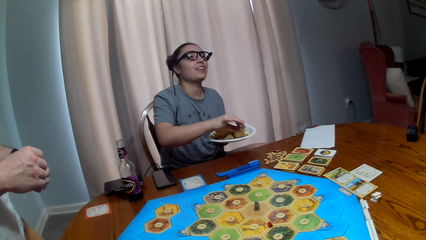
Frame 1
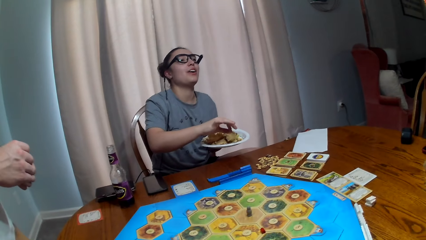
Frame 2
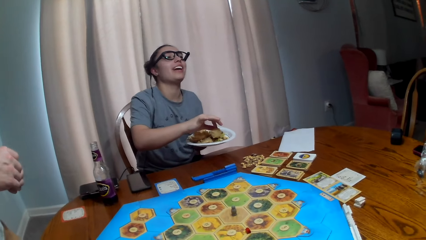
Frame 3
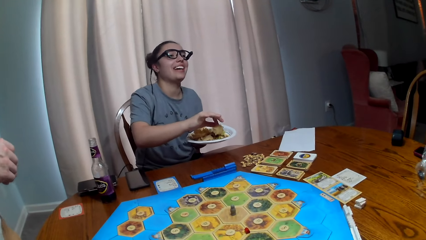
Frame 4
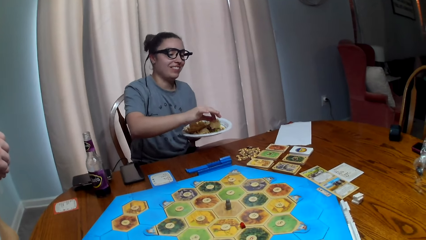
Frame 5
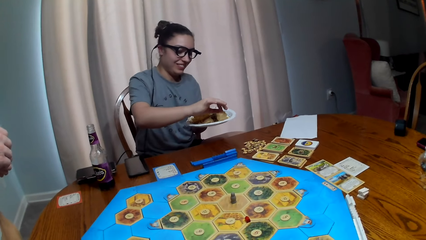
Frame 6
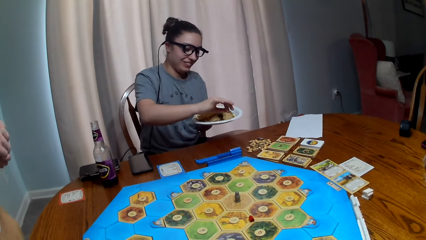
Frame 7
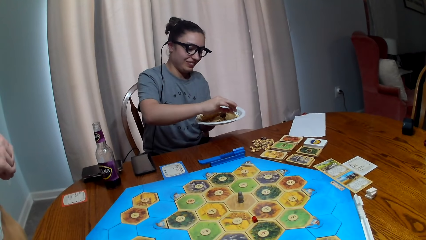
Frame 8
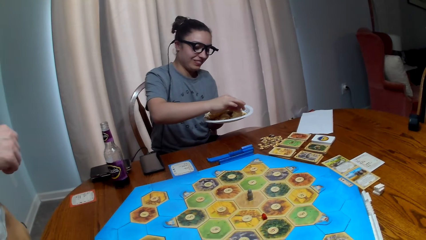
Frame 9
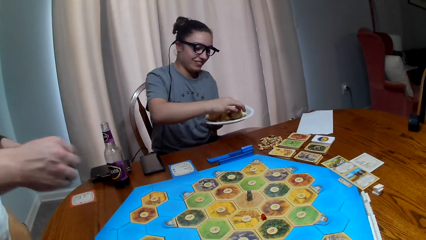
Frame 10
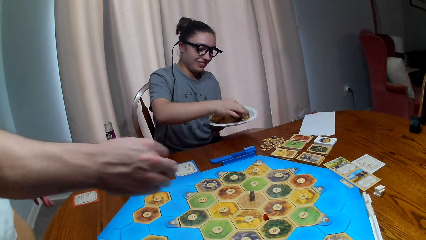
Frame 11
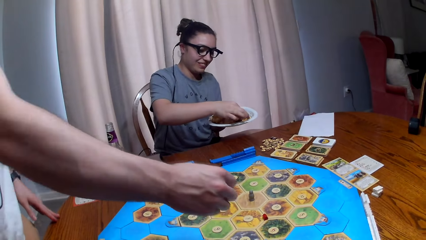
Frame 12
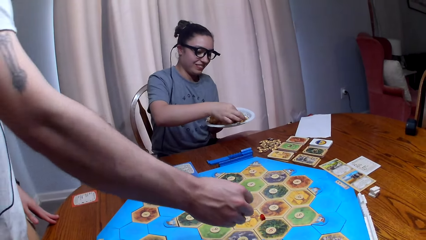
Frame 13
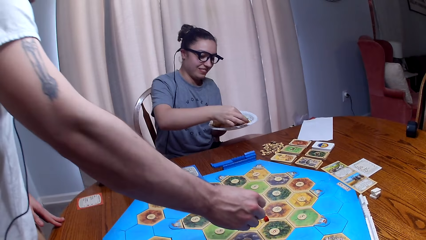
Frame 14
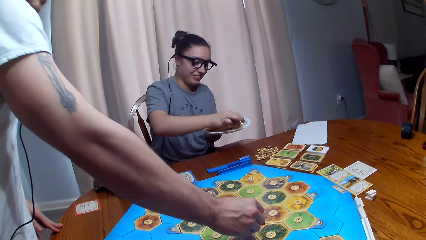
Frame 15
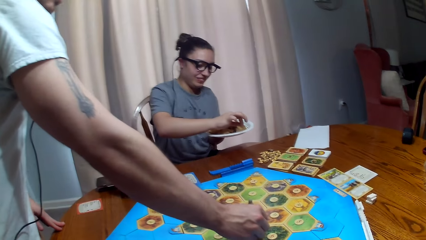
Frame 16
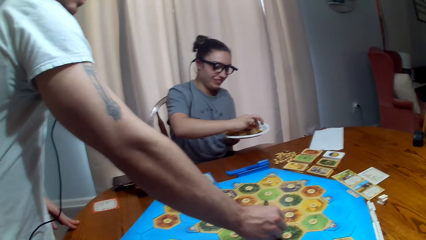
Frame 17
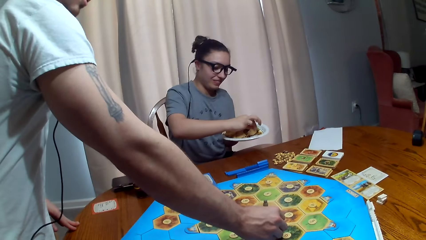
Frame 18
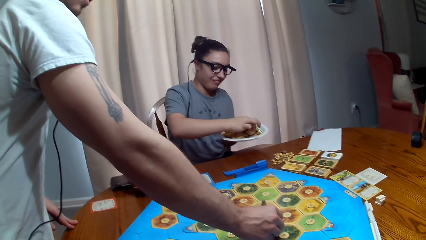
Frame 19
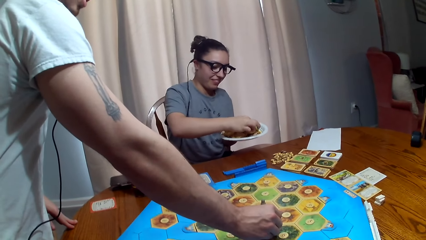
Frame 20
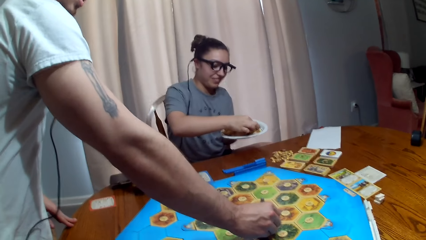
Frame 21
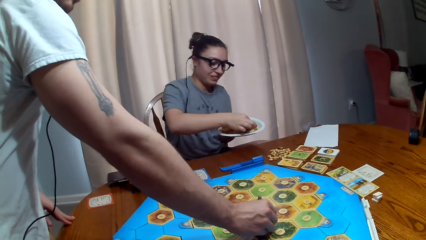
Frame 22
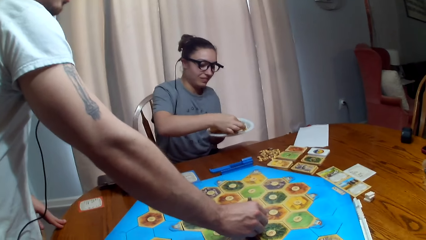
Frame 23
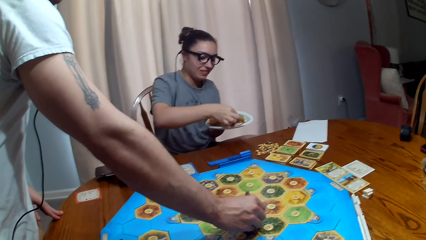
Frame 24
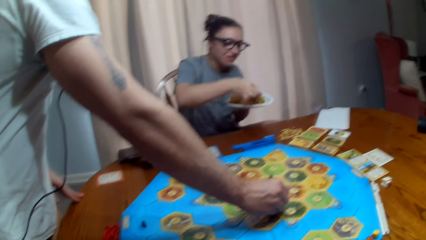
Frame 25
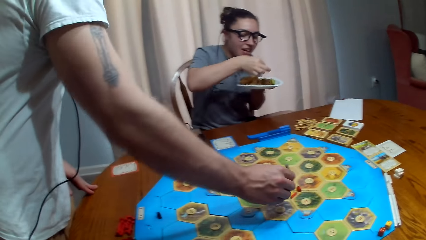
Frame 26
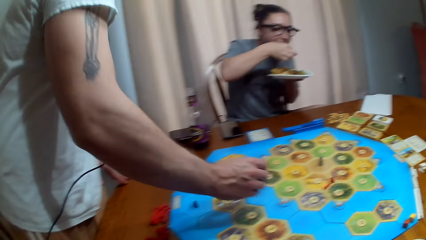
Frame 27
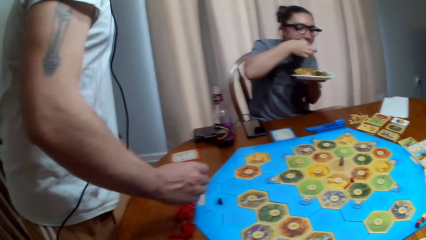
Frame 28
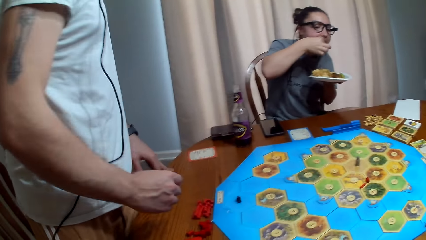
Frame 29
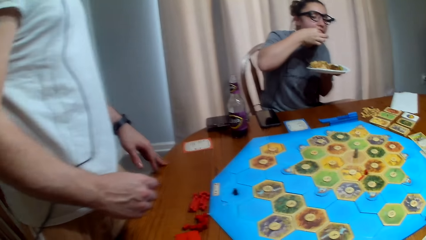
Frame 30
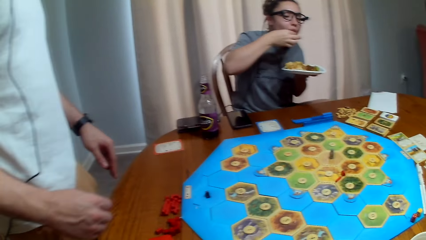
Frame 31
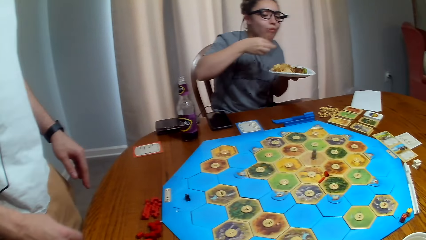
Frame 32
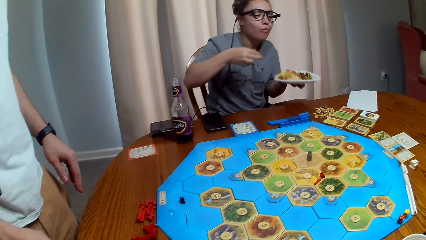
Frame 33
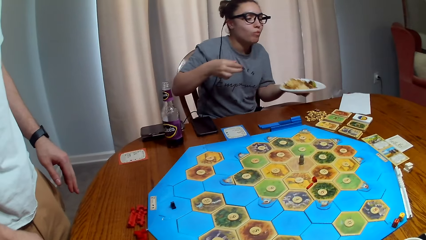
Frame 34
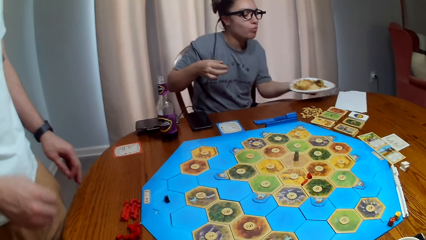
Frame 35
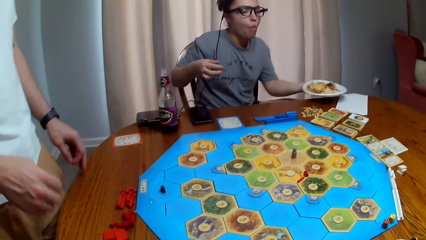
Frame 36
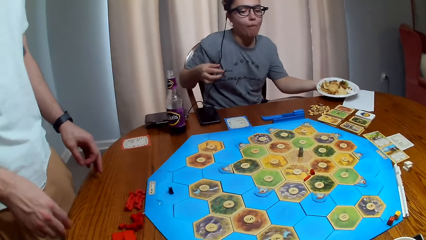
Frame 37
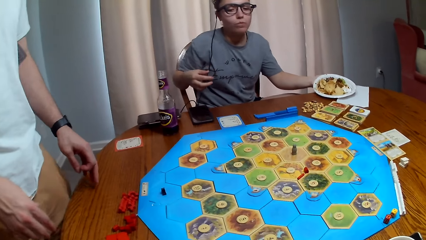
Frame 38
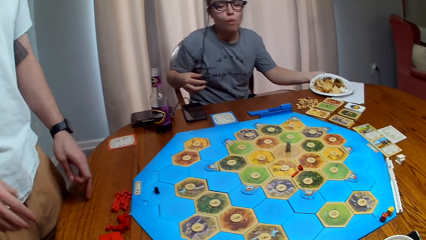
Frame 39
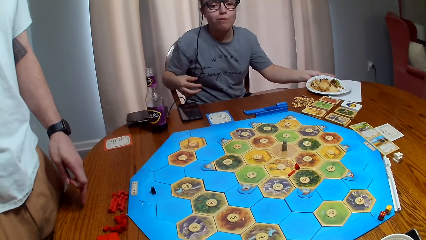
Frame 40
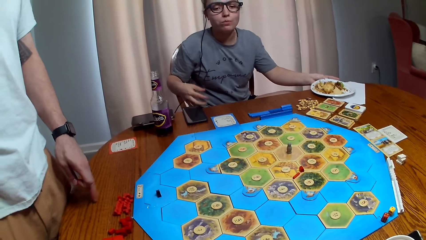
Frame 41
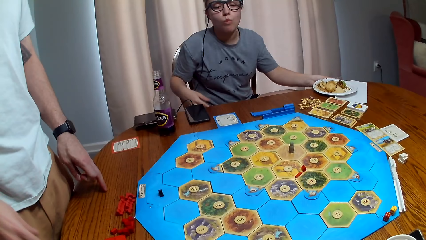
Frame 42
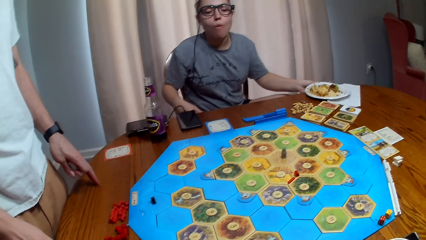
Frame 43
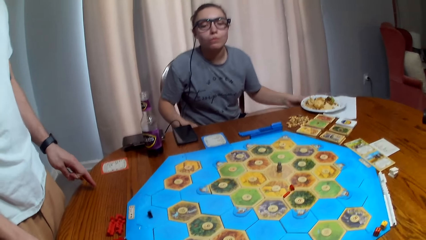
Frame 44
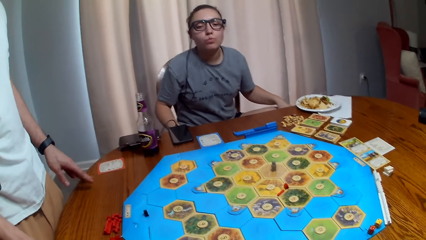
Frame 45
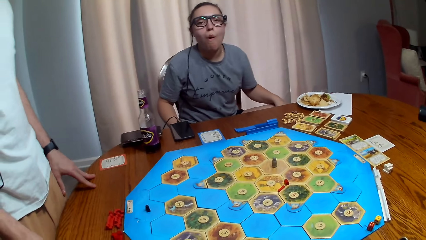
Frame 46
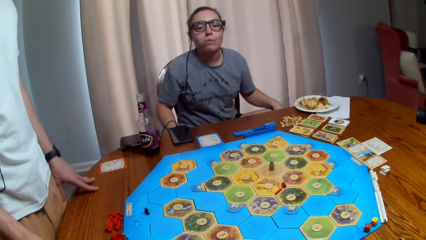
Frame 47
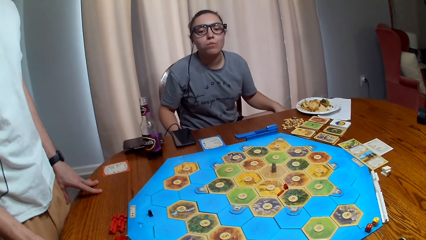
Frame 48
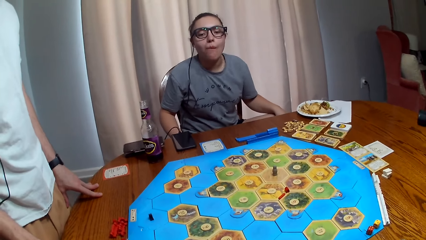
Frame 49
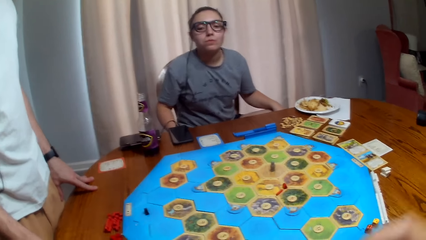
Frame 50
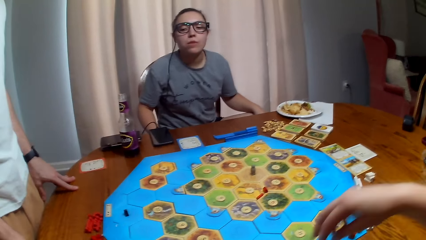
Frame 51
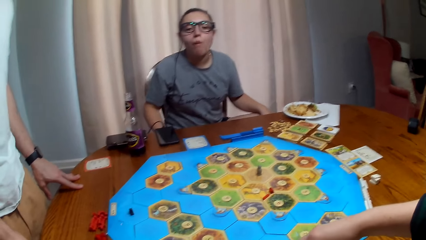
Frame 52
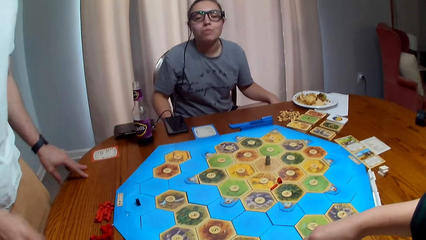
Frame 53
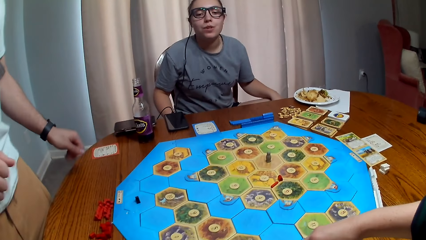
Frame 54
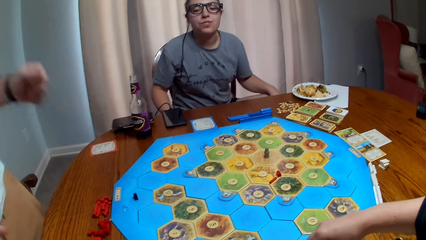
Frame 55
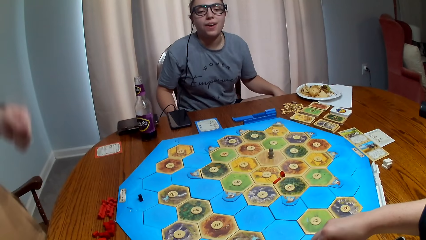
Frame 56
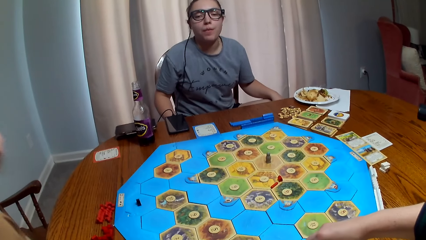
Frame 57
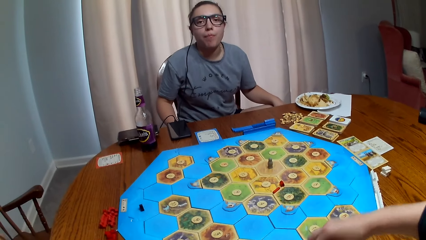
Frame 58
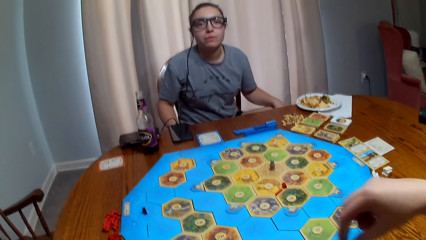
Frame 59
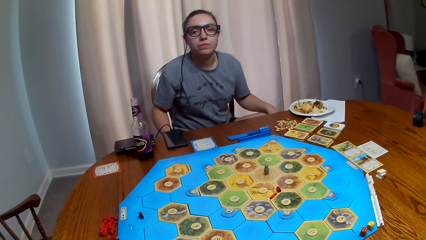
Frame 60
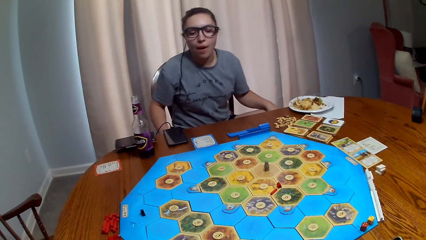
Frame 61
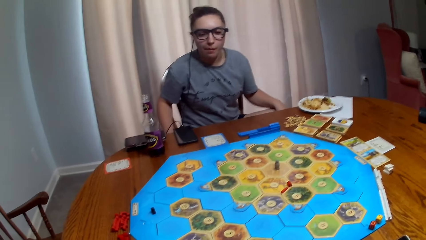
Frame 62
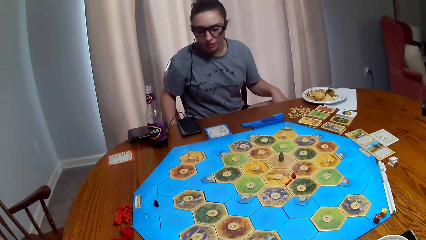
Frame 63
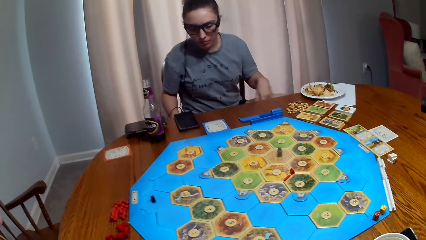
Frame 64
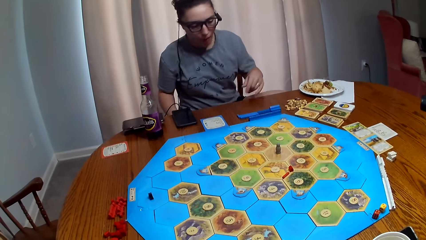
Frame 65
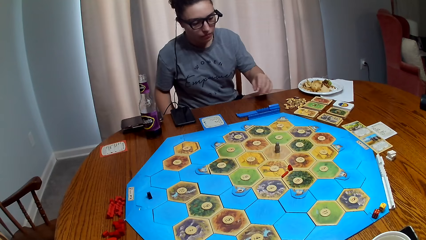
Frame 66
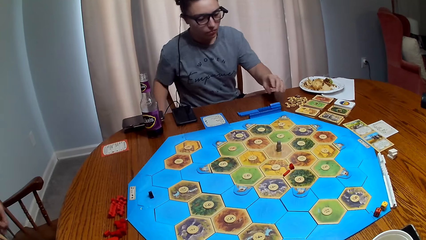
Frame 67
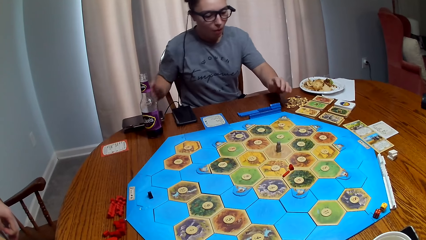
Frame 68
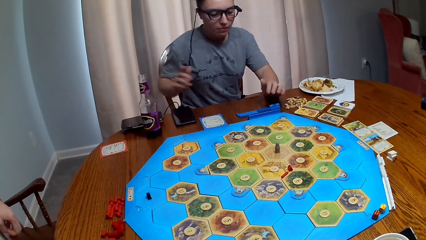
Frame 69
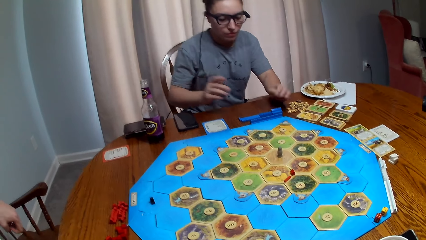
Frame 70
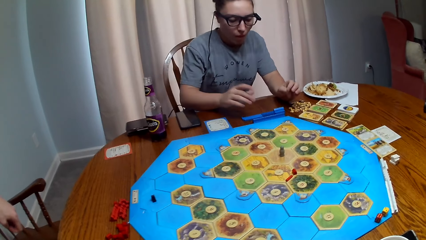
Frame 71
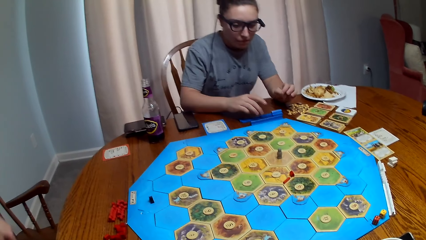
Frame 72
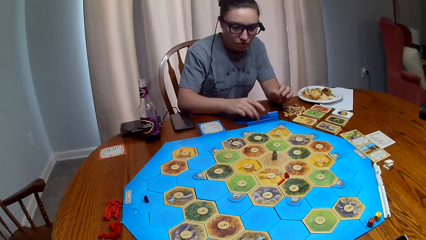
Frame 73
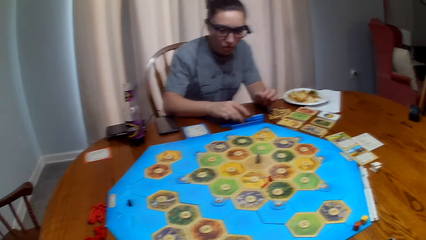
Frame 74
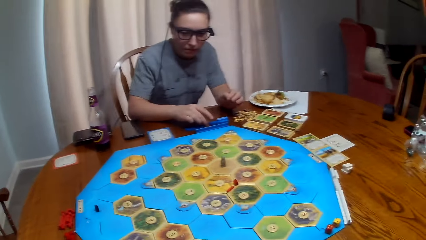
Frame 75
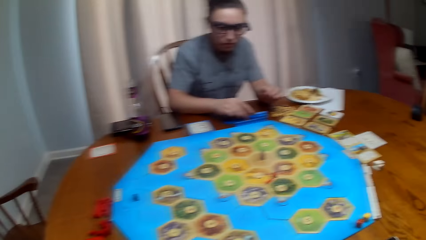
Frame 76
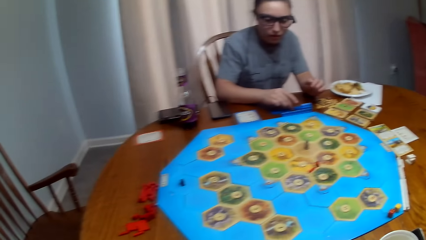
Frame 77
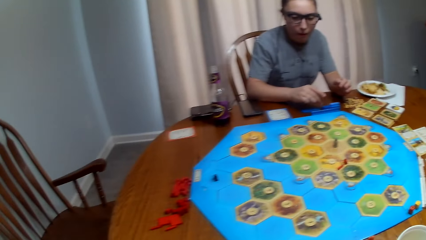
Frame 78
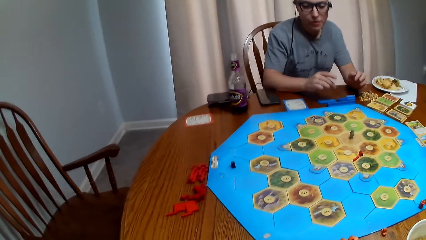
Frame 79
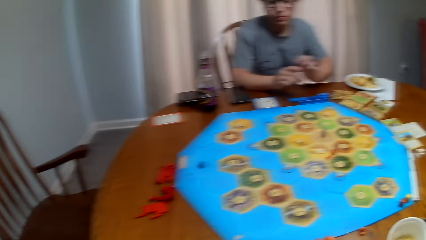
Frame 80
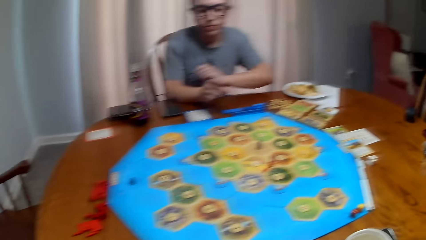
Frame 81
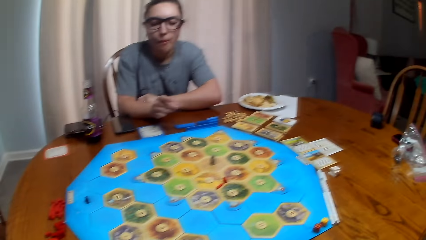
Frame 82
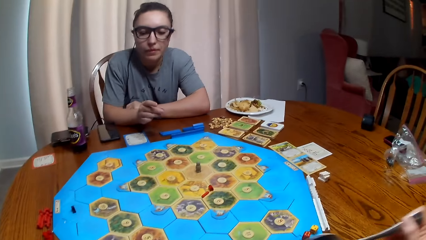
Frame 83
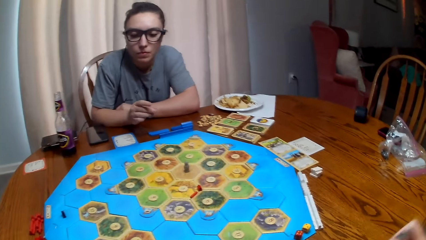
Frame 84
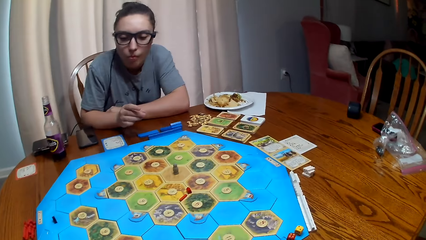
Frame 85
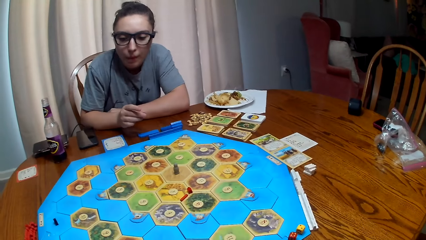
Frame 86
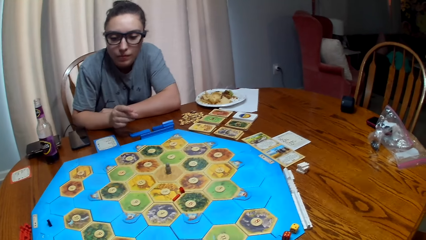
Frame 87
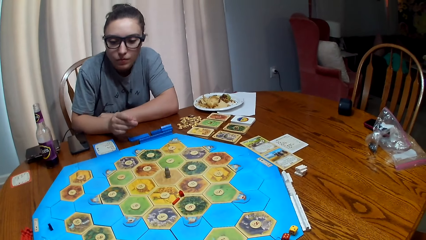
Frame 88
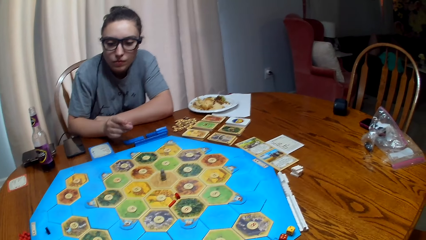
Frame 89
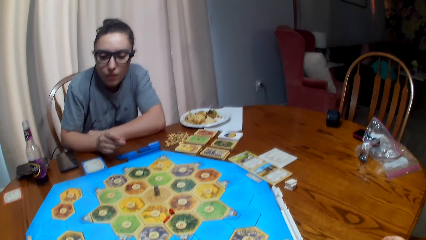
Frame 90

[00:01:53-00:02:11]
The camera wearer laughs. A person talks. Another person eats food. The camera wearer talks. The second person puts a plate on the table. A third person talks. The camera wearer picks something from the table. The second person picks something from the table.
